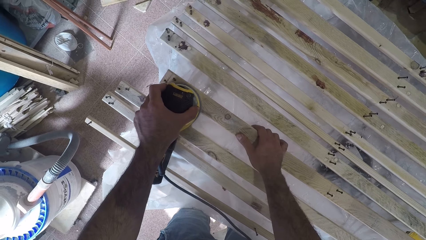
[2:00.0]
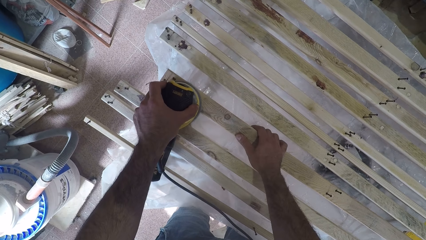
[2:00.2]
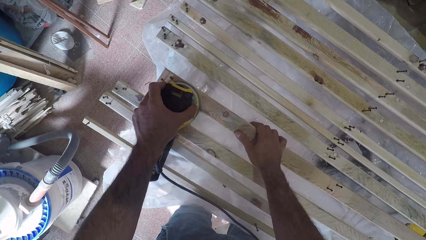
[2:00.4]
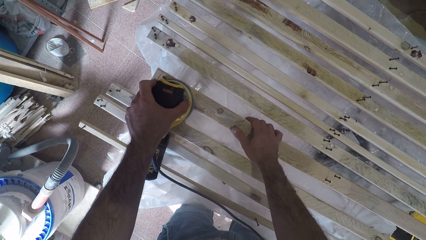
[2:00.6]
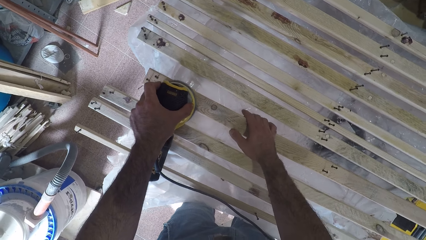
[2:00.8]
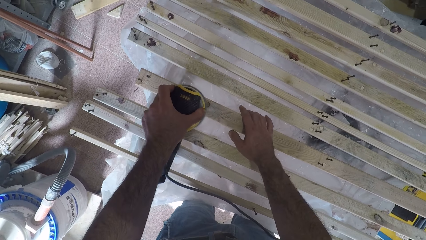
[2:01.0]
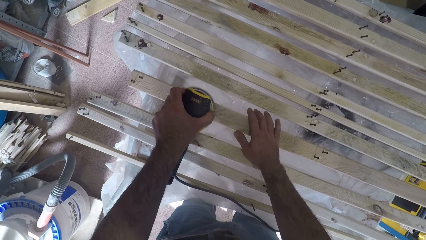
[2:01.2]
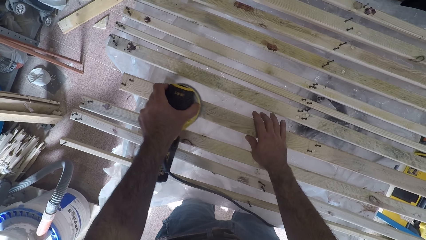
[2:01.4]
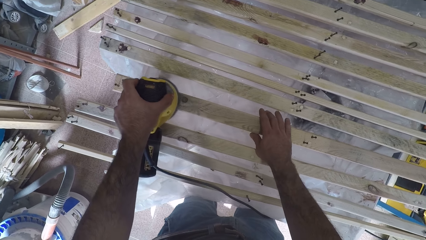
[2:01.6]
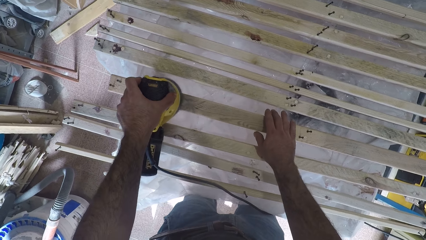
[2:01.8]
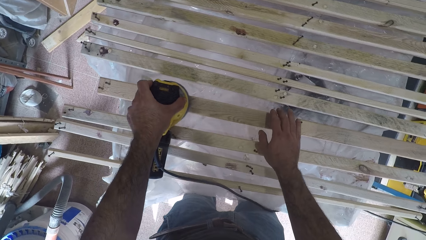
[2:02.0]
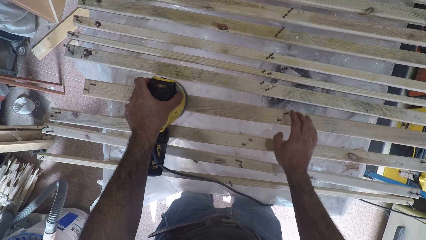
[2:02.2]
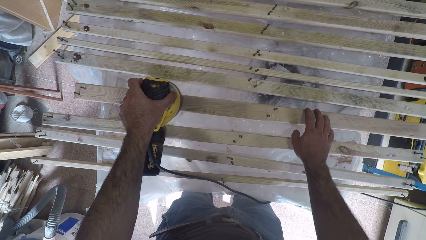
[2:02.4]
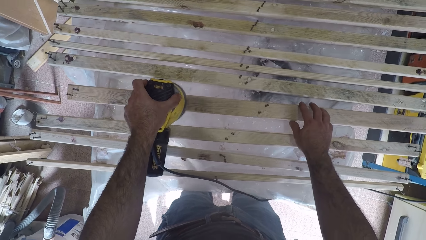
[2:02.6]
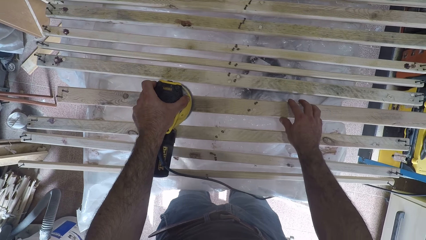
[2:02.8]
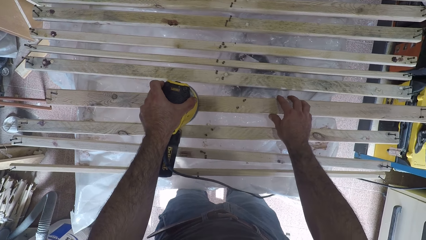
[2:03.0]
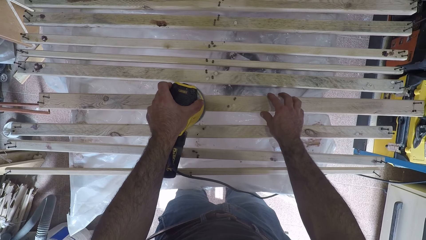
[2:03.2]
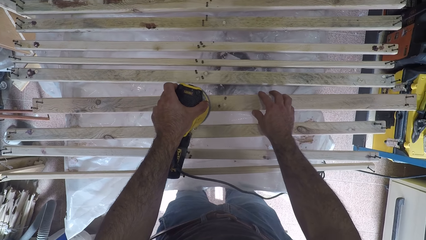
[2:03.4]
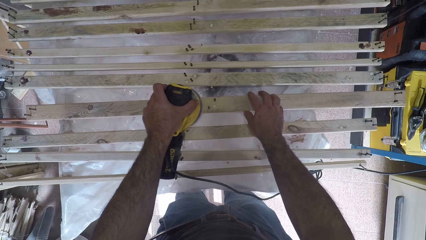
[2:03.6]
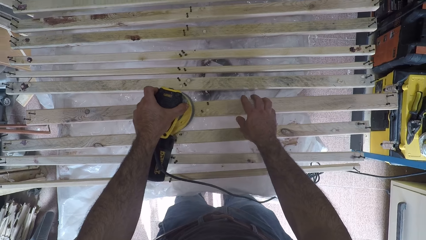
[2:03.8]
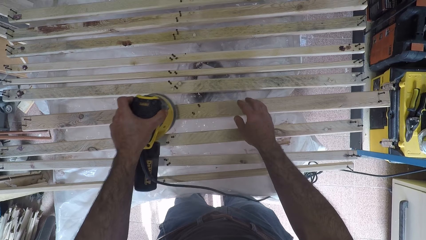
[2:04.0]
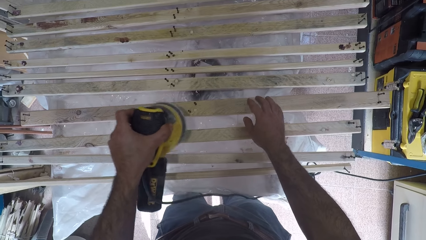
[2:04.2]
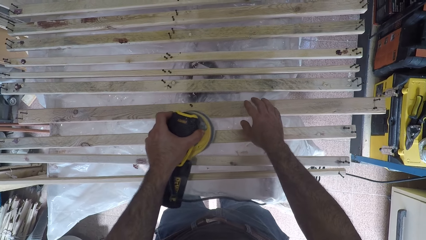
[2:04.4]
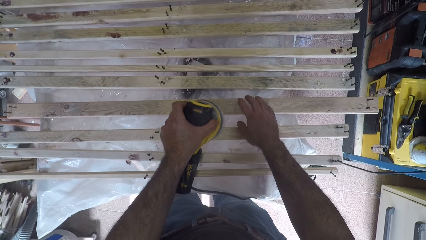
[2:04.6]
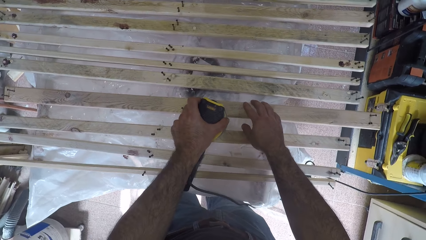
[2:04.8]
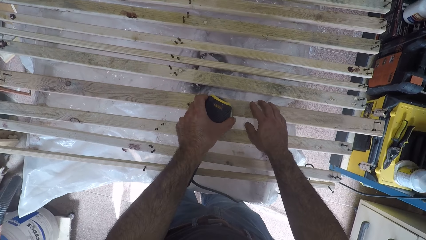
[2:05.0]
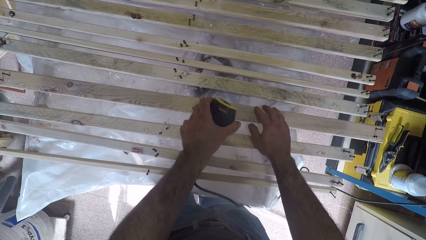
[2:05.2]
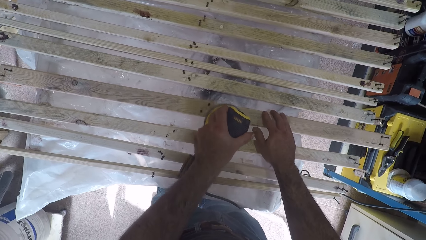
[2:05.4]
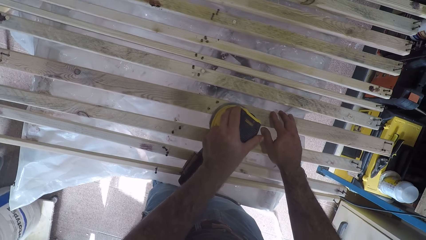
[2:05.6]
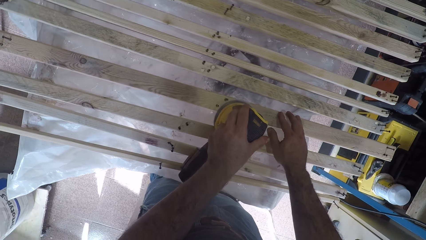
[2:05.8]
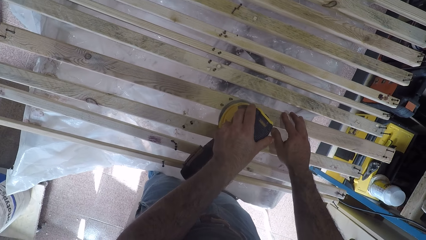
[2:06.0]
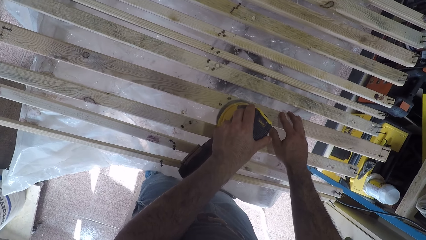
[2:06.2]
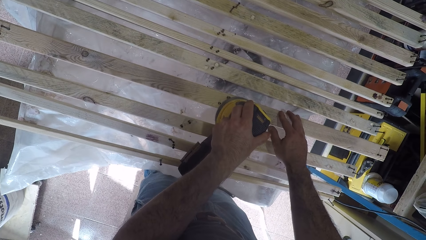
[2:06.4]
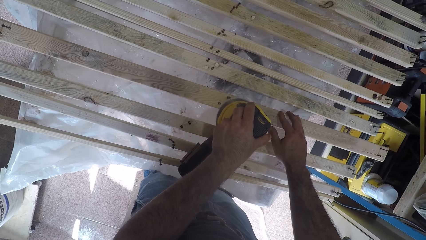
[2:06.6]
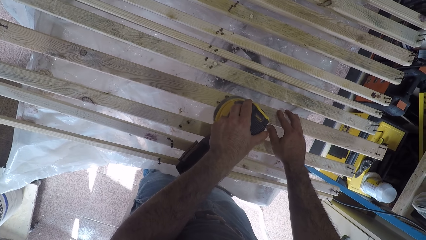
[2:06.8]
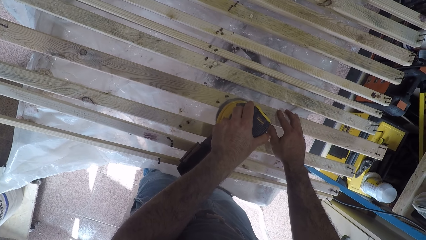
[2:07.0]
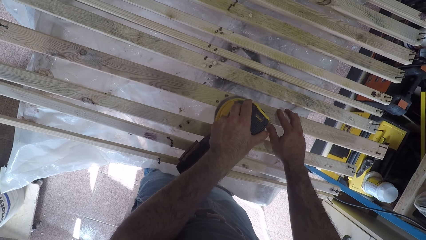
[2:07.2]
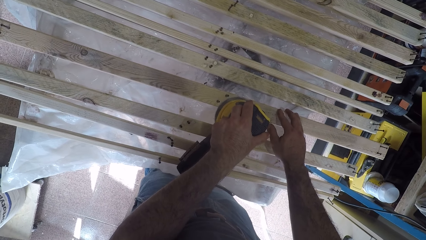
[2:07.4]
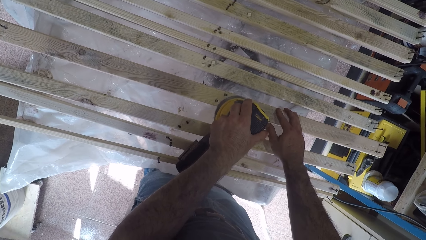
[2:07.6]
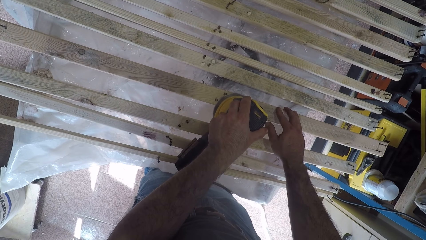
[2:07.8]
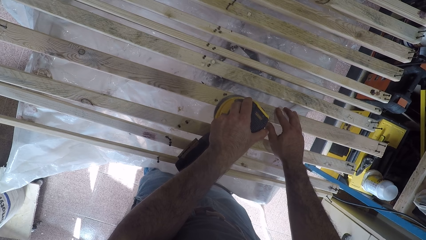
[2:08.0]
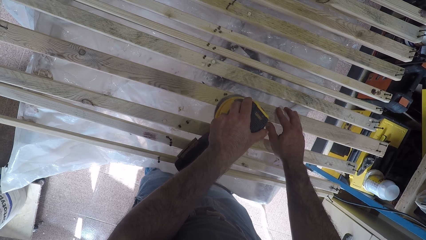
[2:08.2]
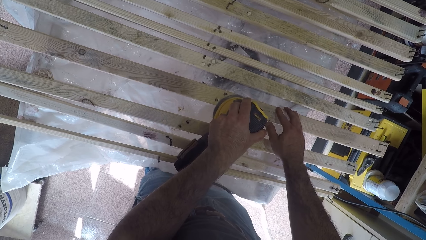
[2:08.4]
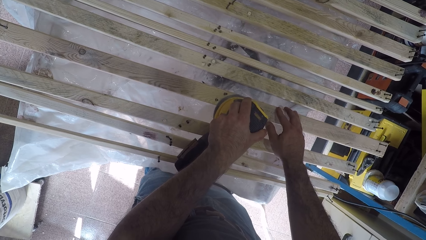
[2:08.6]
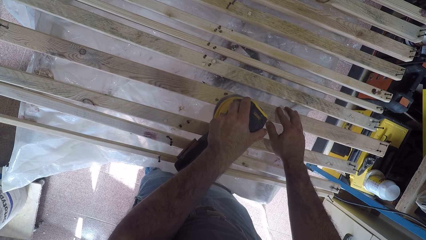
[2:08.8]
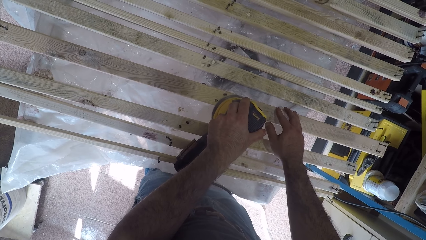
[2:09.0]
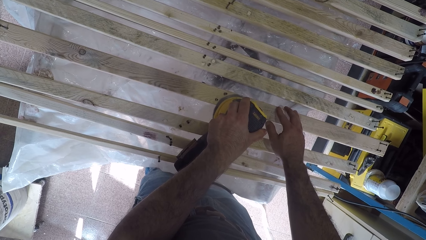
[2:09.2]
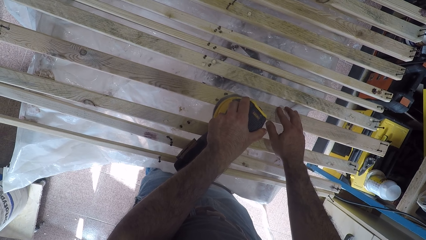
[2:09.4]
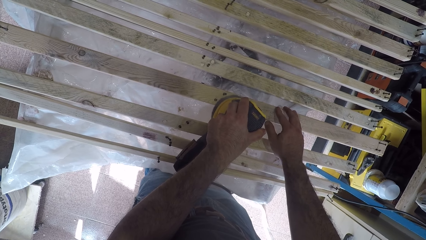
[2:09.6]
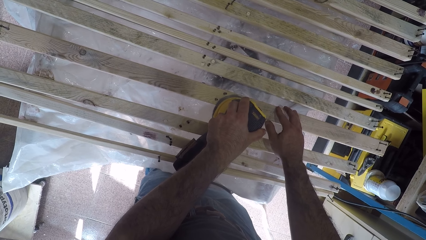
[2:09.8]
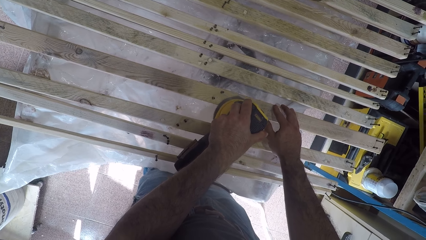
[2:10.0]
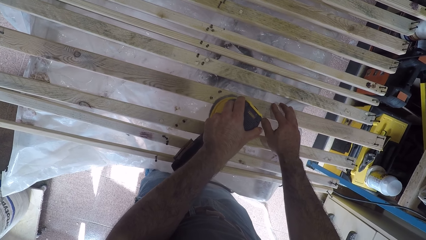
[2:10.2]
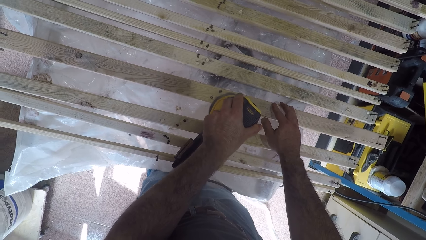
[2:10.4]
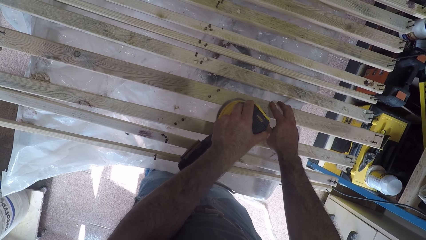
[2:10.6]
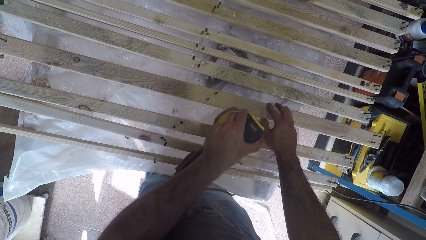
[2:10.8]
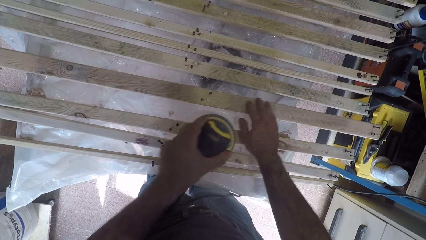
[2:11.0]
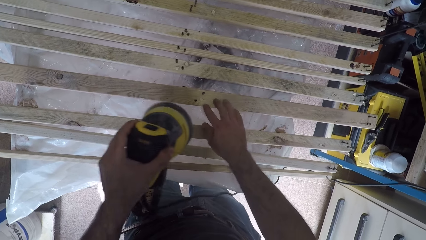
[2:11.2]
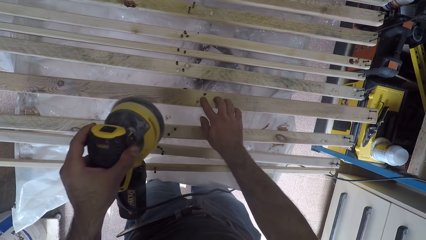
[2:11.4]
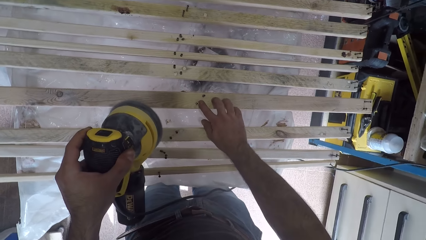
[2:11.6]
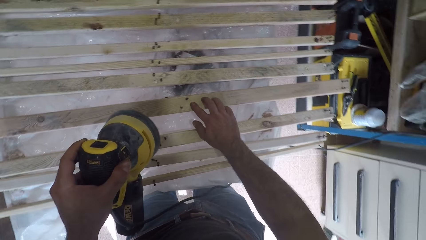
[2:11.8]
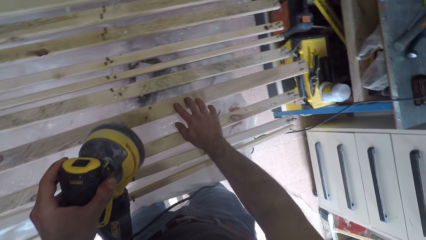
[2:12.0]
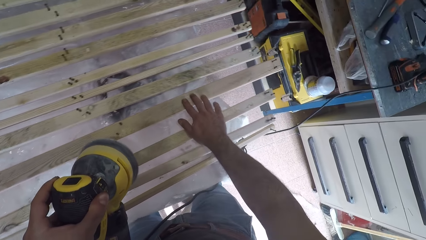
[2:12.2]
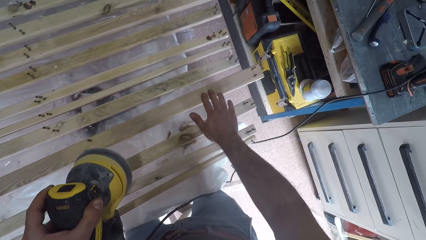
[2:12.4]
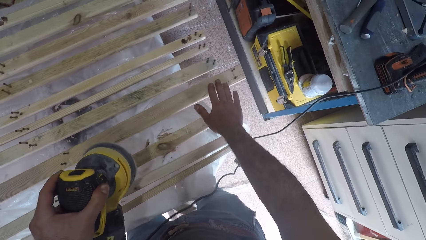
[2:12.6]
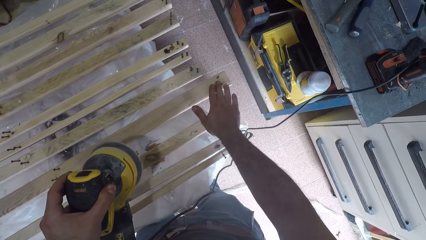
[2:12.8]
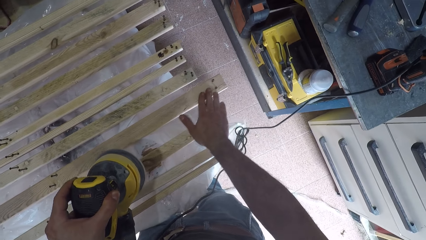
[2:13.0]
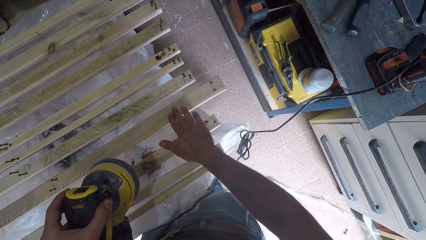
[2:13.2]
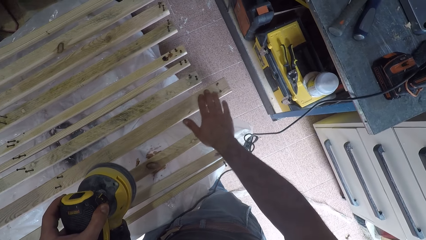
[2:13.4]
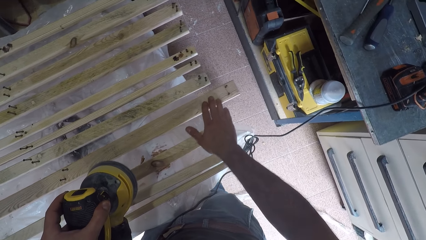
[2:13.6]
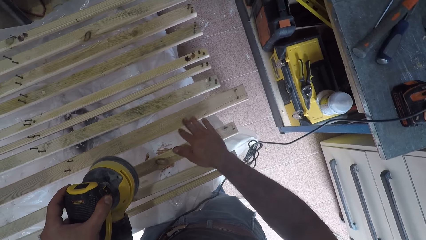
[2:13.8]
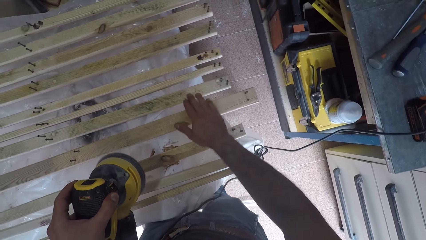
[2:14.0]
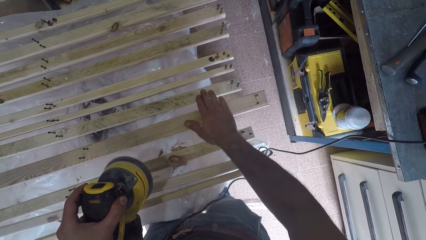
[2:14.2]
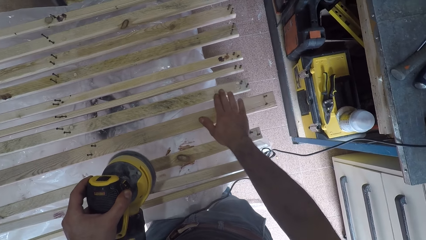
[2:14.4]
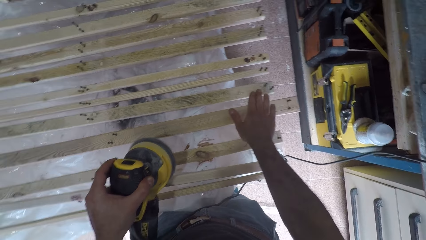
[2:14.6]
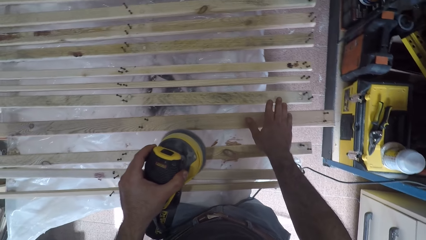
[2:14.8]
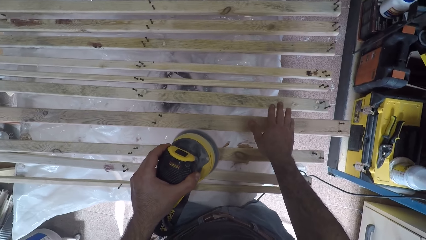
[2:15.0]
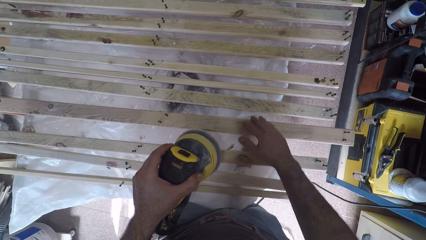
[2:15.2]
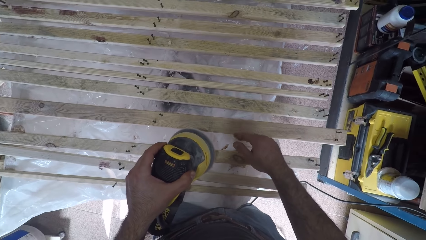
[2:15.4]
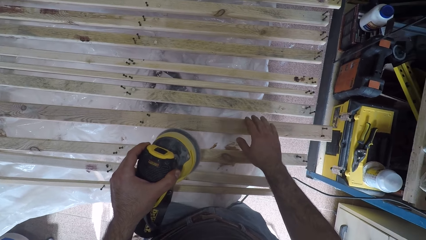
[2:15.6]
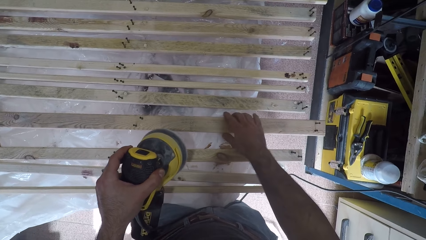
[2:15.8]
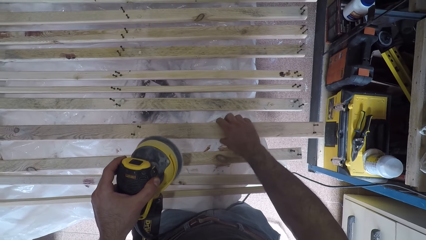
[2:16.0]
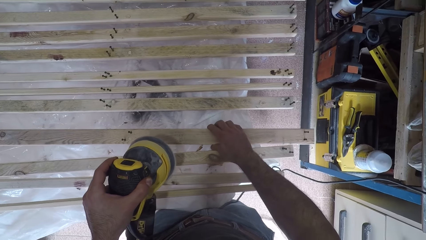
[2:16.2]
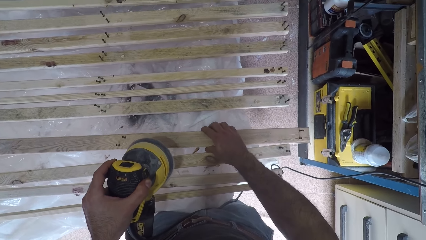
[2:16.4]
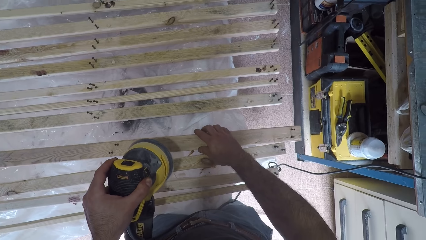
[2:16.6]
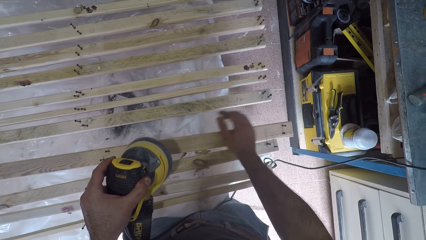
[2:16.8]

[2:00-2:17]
The camera wearer continues to brush the third wood plank with the brush oscillating tool. He touches the surface of the third wood plank with his right hand. He touches the surface of a fourth wood plank with his right hand. He adjusts the third wood plank forward. He pulls a piece of wood aside.
